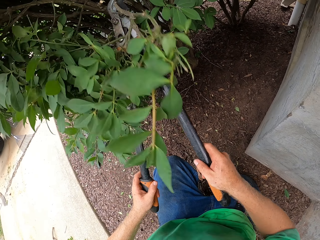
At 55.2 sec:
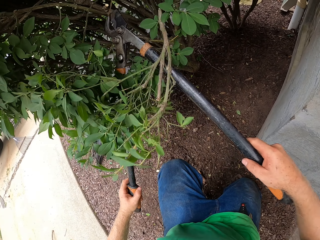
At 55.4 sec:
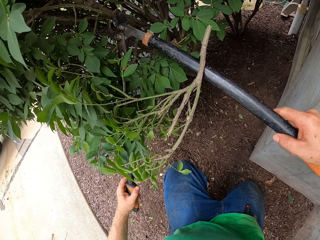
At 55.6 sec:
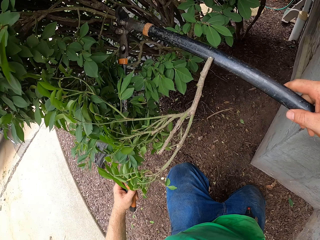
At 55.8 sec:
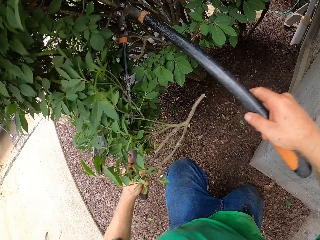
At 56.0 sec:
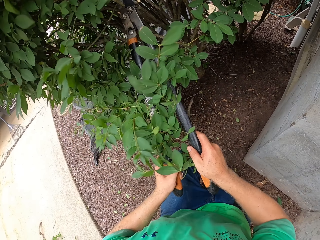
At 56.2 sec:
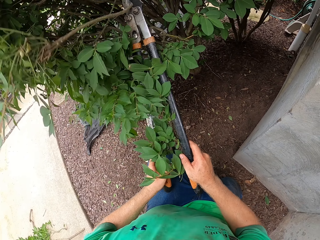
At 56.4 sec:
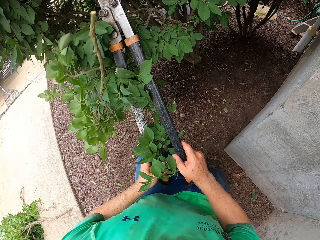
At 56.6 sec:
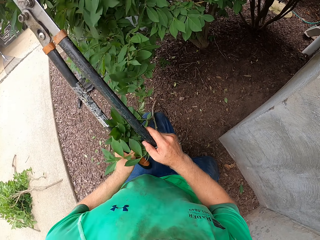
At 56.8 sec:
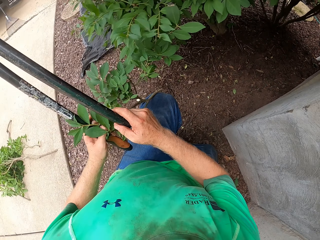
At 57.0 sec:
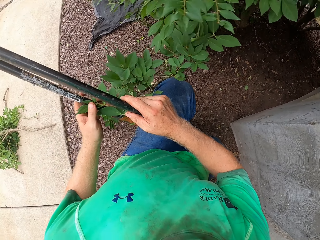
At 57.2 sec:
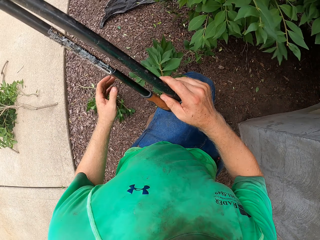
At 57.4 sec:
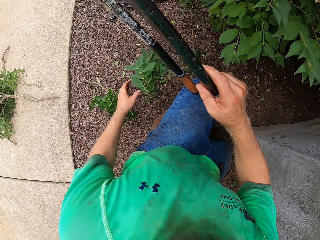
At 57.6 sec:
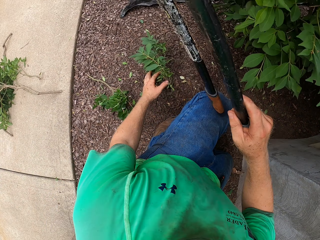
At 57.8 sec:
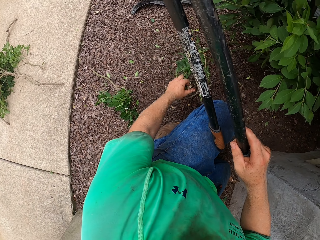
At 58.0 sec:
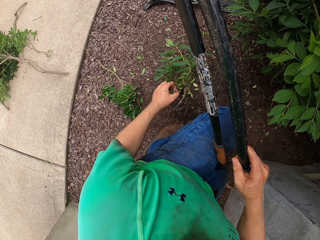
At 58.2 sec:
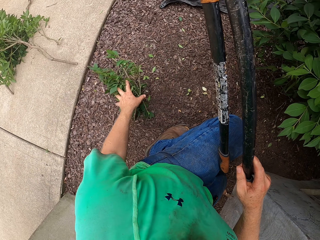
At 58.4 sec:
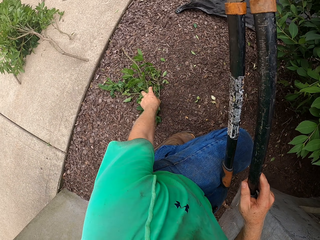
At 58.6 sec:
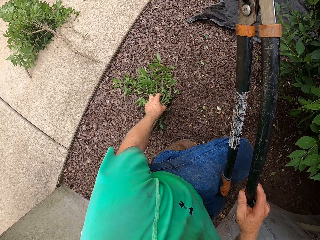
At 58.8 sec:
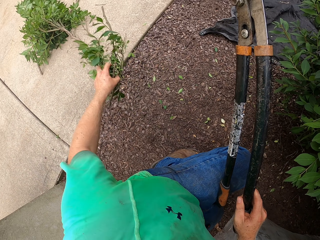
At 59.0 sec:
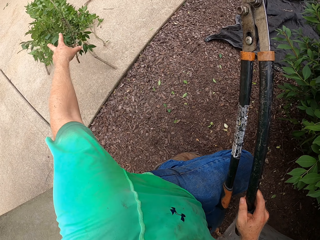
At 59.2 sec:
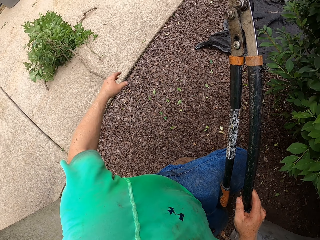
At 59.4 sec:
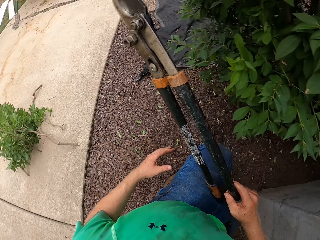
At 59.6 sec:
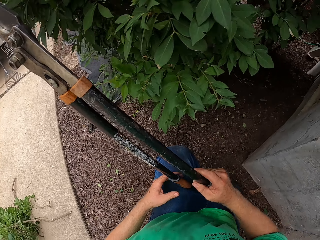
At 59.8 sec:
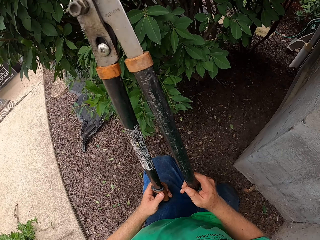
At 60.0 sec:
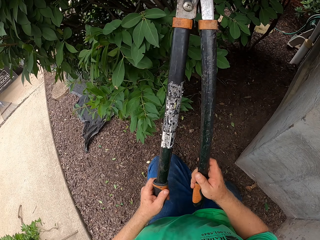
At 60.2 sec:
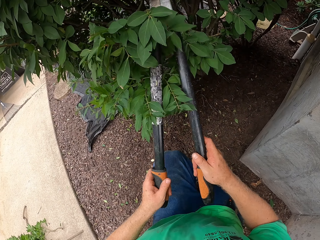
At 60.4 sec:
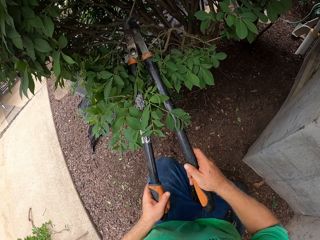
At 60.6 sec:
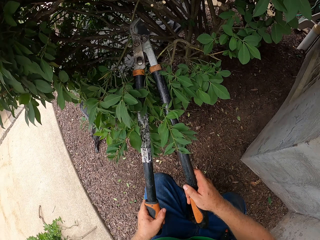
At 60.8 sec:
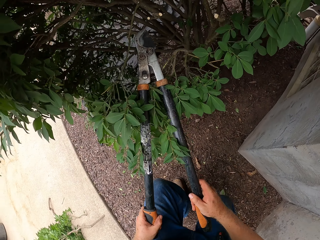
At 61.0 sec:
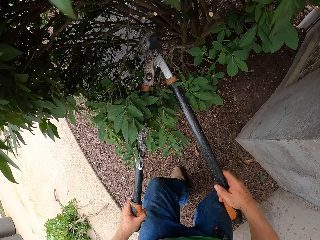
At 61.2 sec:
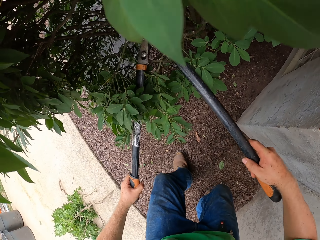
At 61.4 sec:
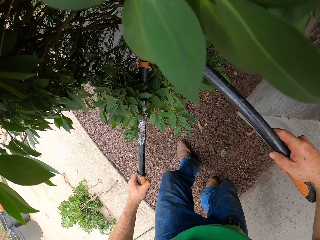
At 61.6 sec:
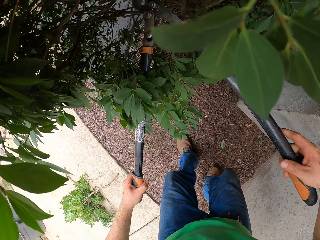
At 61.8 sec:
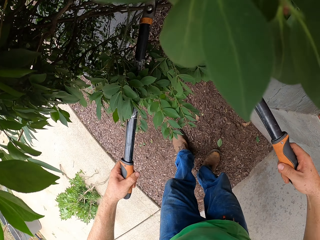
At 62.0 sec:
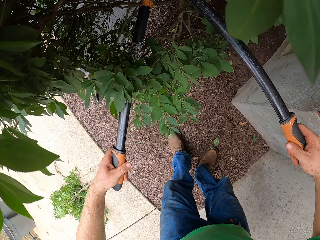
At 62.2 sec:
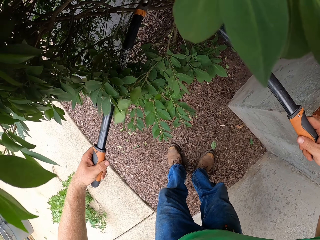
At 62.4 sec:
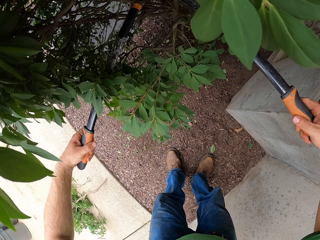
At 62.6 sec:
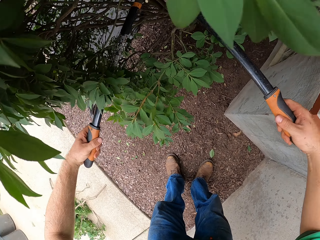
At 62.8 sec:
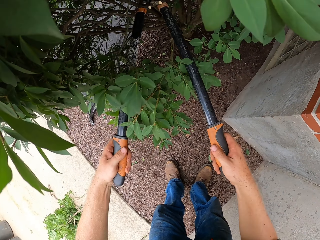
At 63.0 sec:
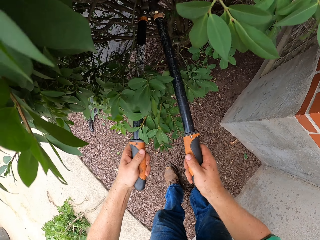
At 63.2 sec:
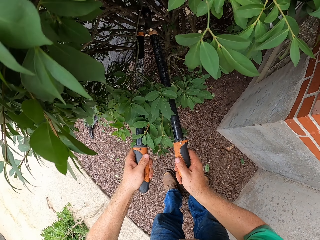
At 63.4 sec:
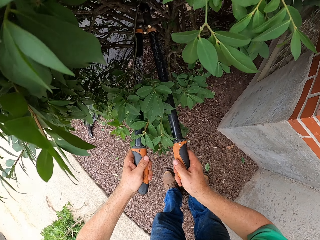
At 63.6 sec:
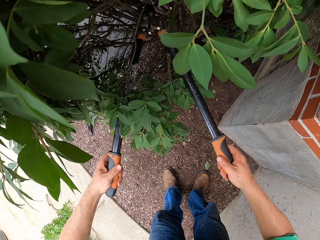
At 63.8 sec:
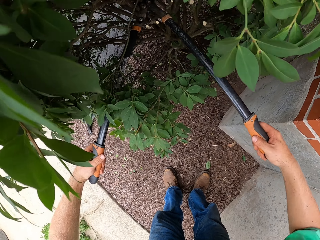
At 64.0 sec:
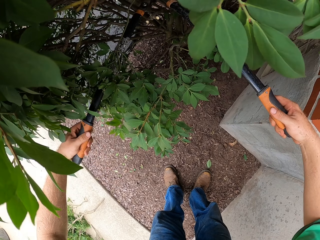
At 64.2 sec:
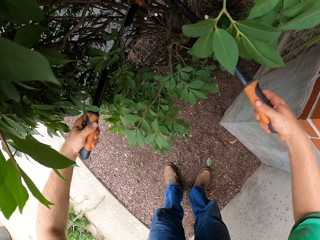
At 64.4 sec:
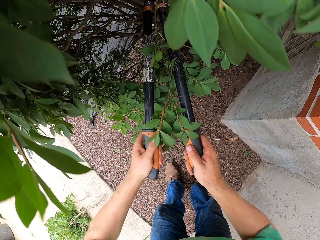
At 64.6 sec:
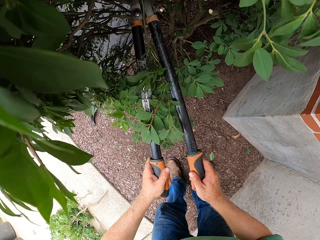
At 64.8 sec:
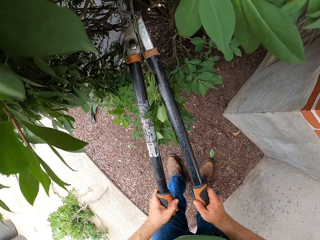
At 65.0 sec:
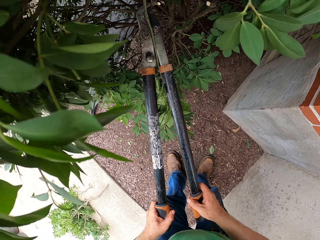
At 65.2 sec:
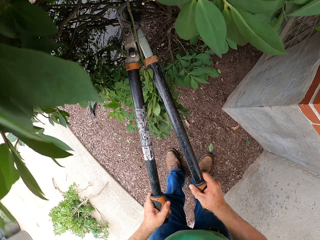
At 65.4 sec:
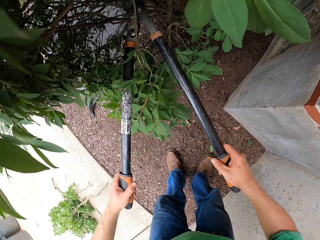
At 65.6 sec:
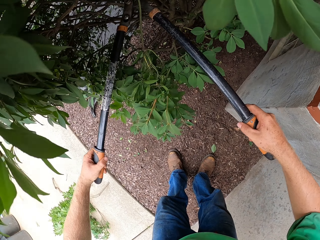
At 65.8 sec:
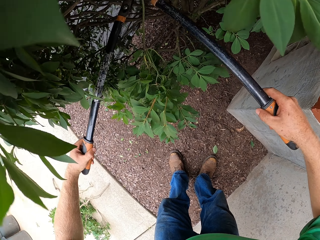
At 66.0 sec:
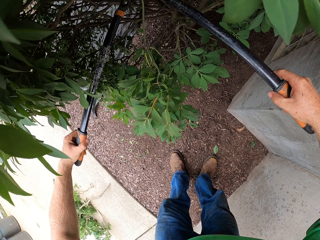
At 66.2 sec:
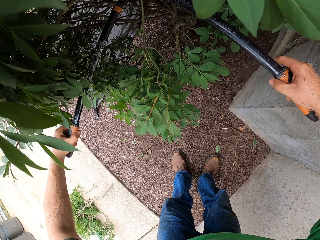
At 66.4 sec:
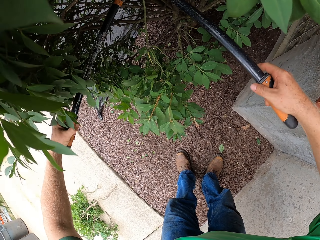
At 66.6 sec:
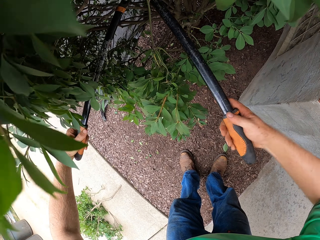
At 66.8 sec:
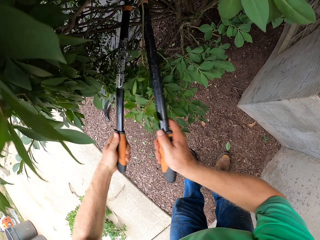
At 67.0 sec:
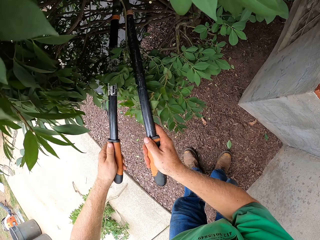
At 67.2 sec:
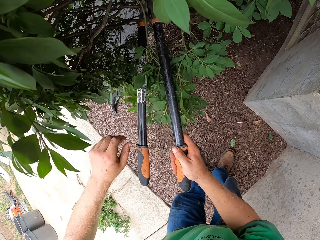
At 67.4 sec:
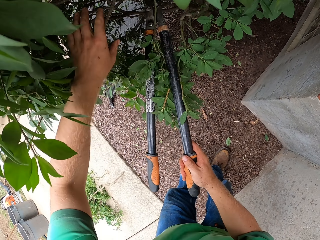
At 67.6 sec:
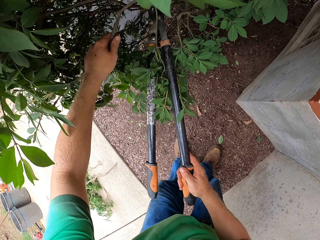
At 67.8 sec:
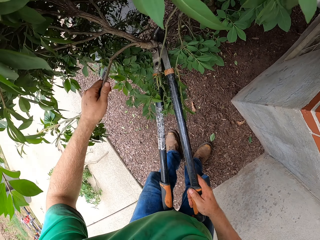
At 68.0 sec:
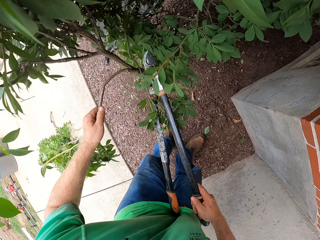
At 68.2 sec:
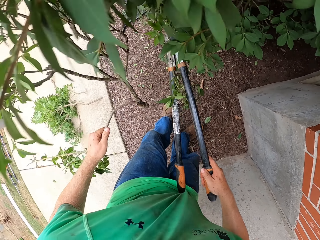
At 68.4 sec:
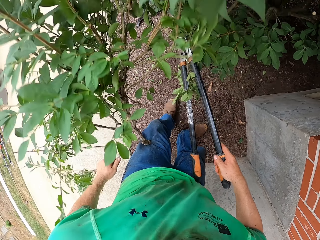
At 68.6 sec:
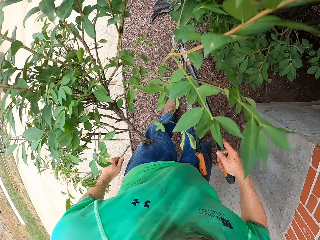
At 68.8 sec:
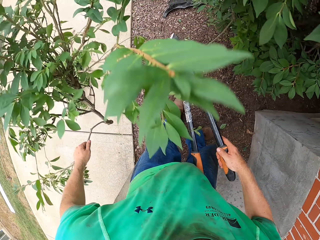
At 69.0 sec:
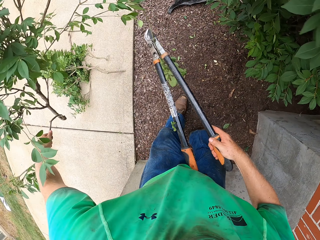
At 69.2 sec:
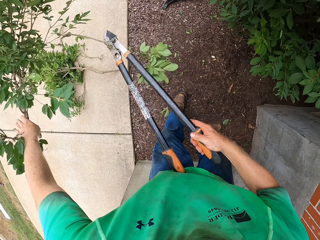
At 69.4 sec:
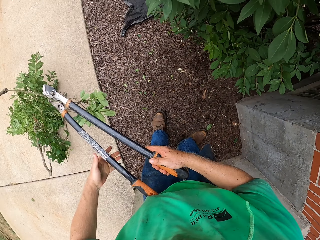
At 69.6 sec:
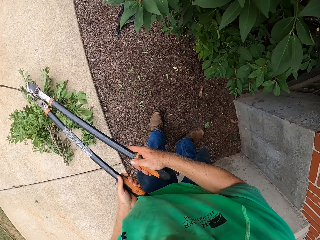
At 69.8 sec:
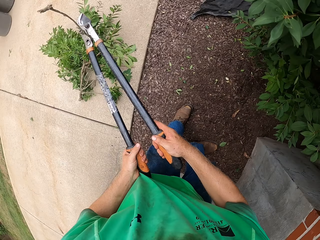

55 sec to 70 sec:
The camera wearer cuts a branch of the plant with the garden shear in both hands. He picks up the cut branches of the plant from the ground with his left hand. He throws the cut branches in his left hand on a pile of cut branches. He grabs the garden shear with both hands. He cuts a branch of the plant with the garden shear in both hands. He grabs the cut branch of the plant with his left hand. He throws the cut branches in his left hand on the pile of cut branches. He grabs the garden shear with both hands.

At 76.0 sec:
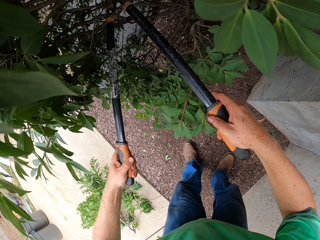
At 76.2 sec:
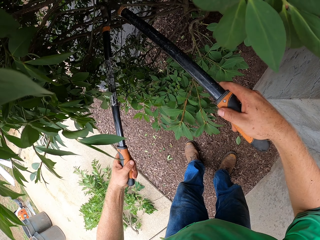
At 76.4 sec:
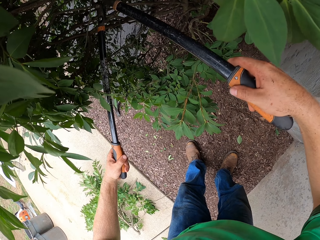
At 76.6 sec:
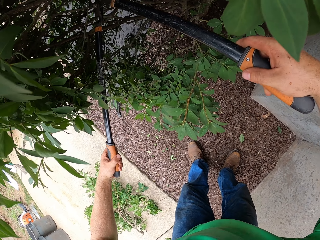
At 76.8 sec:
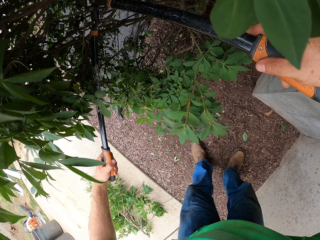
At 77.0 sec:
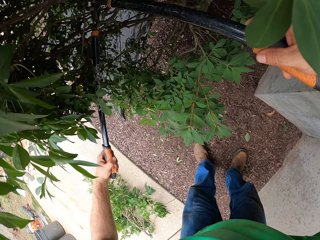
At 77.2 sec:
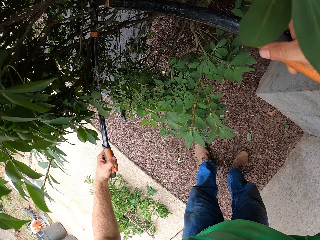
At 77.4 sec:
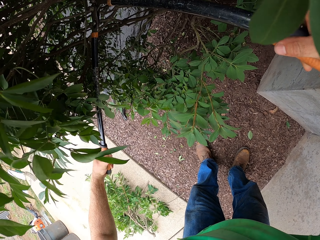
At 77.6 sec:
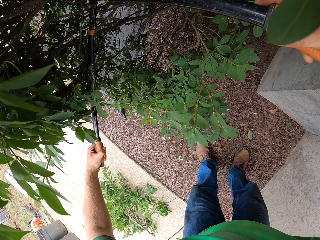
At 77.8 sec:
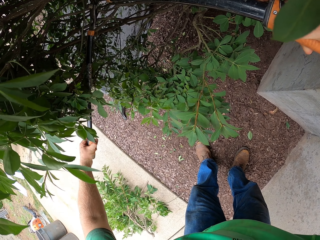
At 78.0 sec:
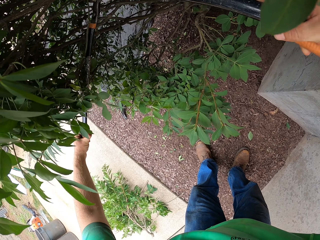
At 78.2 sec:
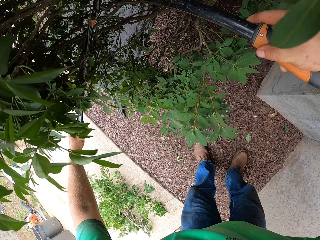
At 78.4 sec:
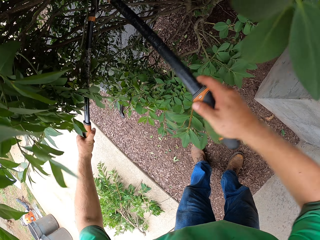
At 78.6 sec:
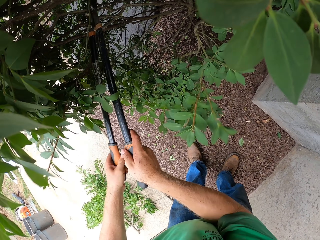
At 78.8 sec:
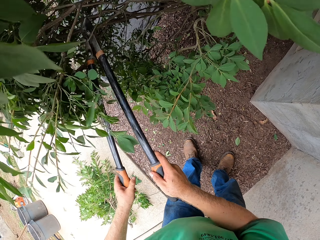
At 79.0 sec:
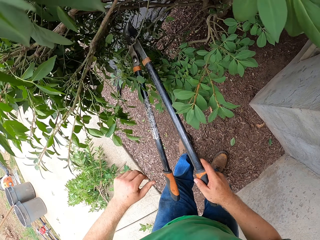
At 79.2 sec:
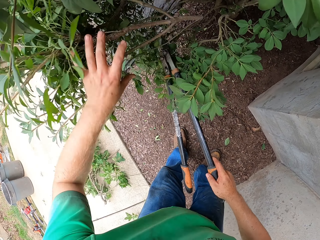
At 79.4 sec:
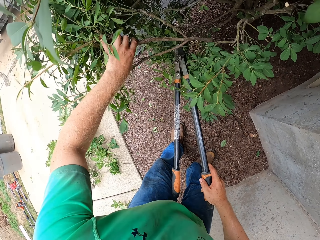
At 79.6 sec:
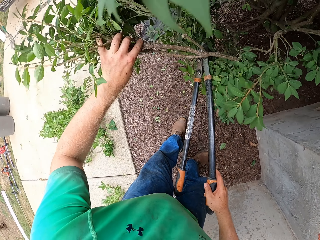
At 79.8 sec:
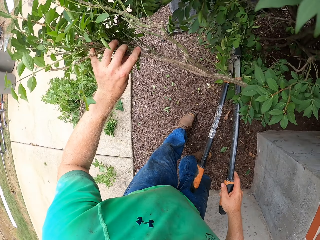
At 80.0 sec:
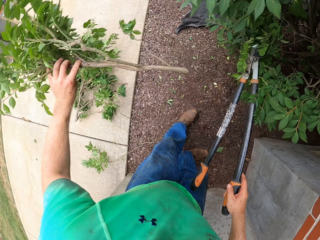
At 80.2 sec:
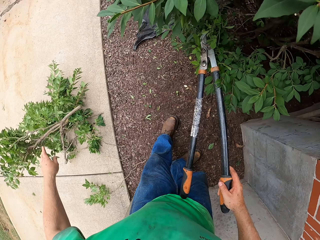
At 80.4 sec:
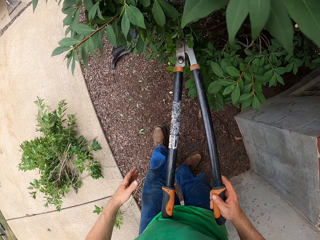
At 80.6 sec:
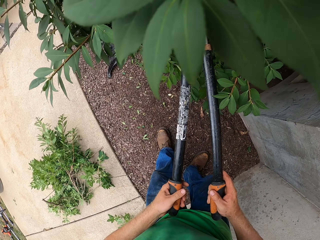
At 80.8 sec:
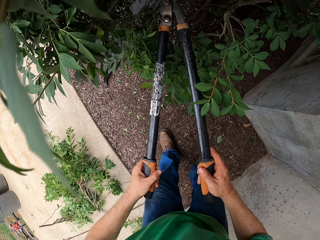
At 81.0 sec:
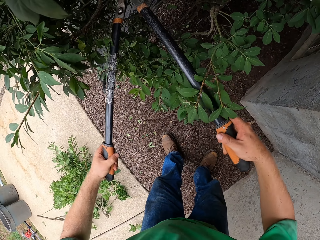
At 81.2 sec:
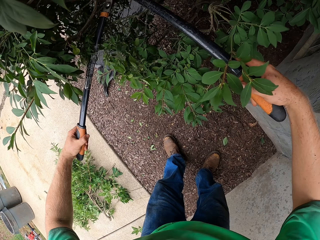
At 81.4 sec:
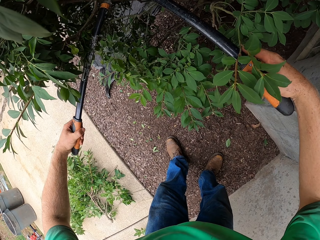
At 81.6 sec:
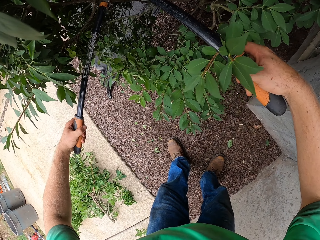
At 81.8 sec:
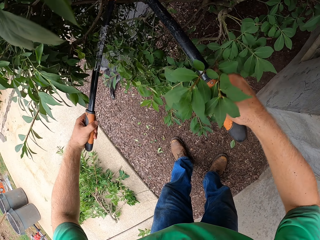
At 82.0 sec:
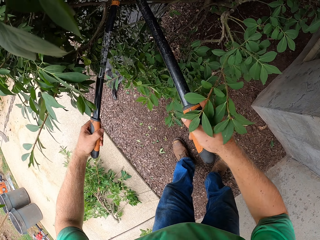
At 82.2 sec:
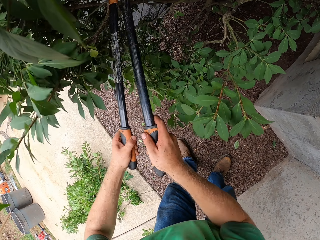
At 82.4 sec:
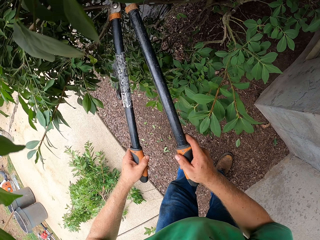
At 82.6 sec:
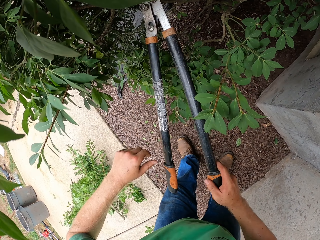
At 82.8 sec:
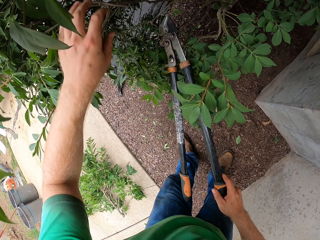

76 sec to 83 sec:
The camera wearer cuts a branch of the plant with the garden shear in both hands. He grabs the cut branch of the plant with his left hand. He throws the cut branches in his left hand on the pile of cut branches. He grabs the garden shear with both hands. He cuts a branch of the plant with the garden shear in both hands.
